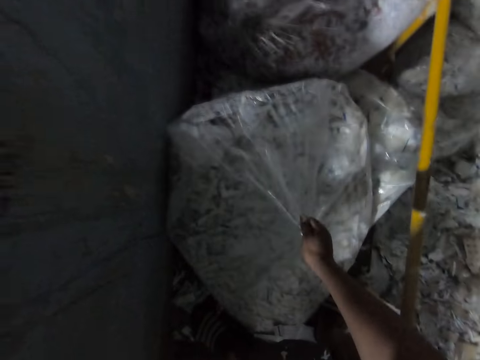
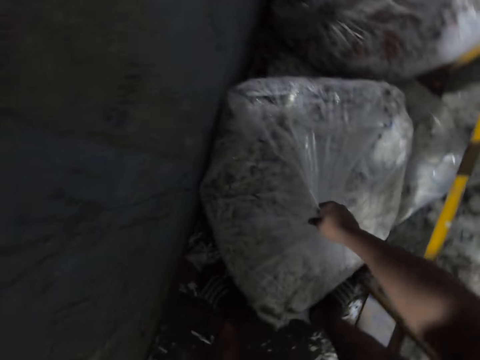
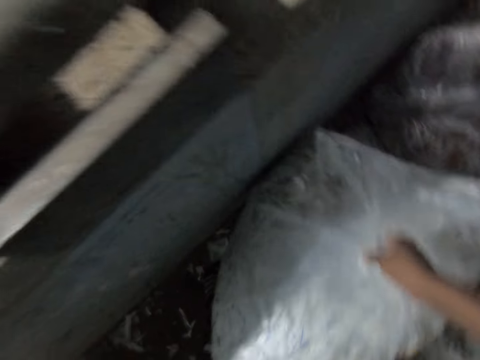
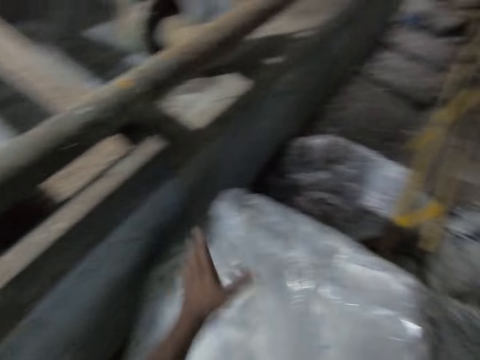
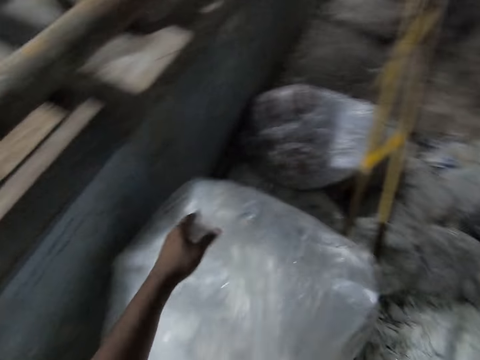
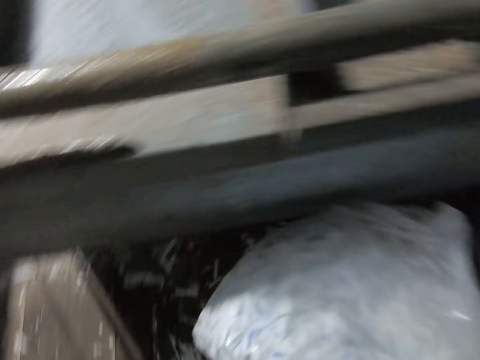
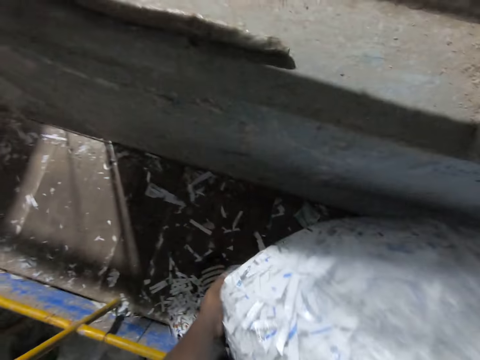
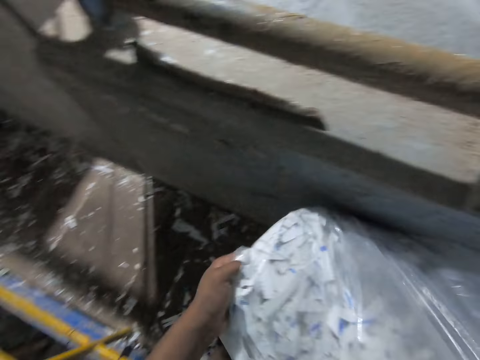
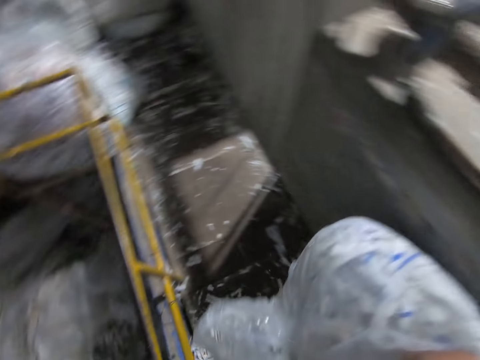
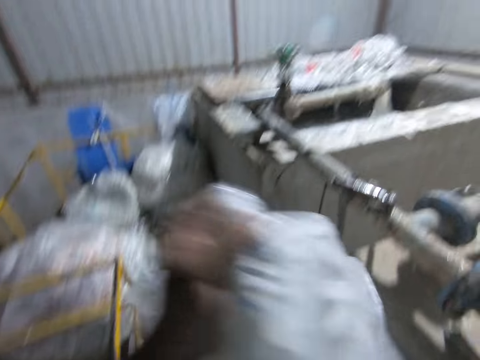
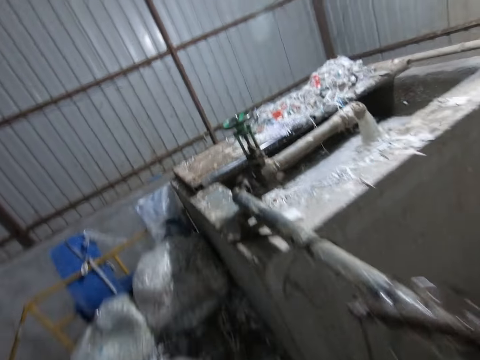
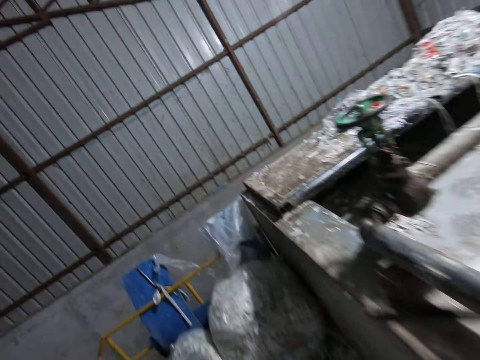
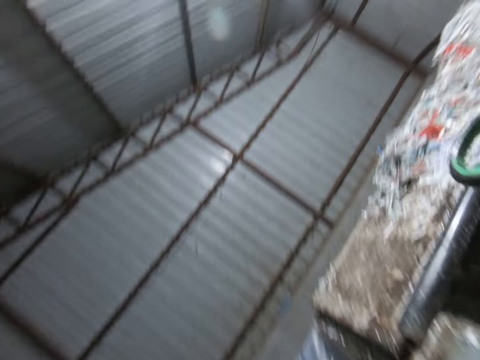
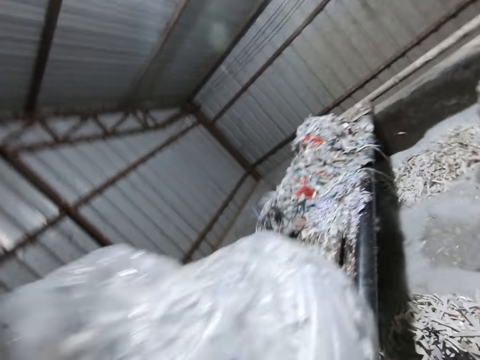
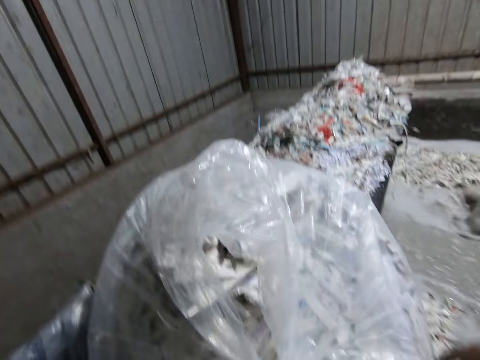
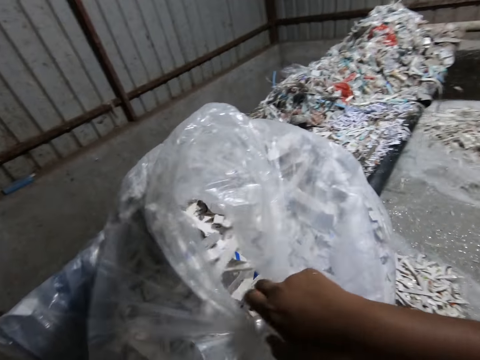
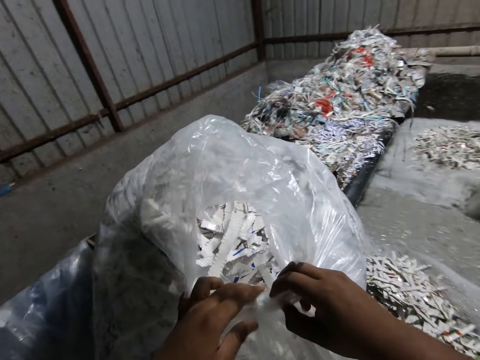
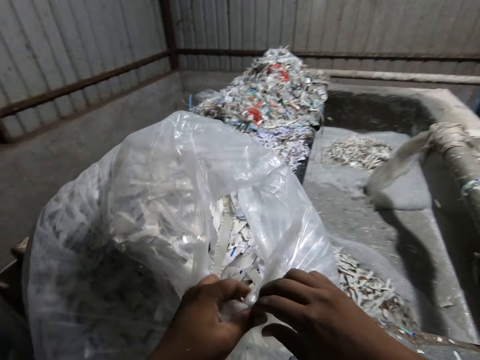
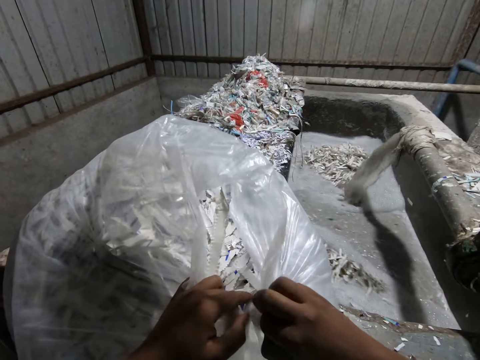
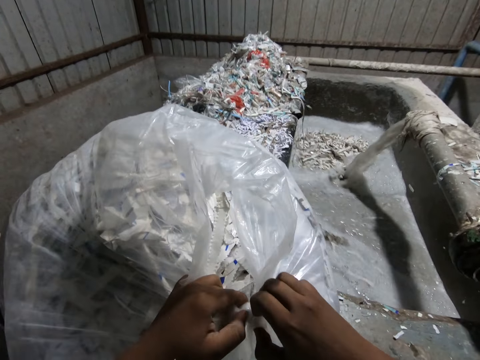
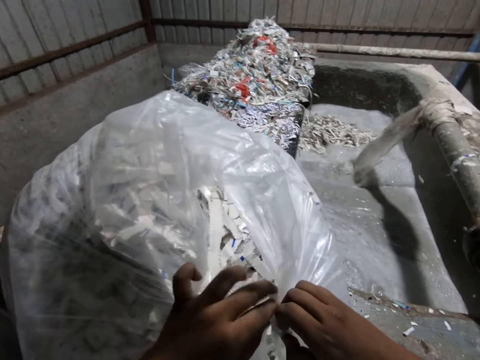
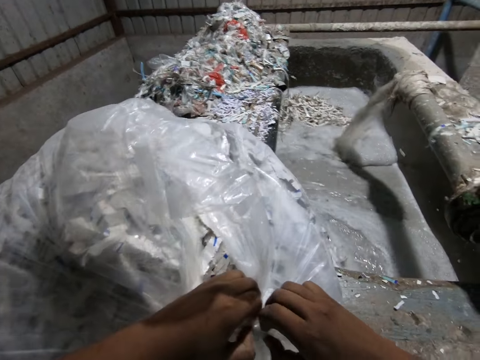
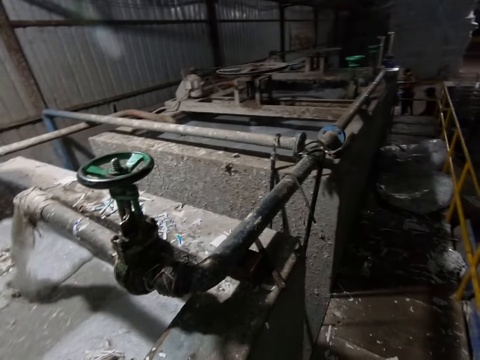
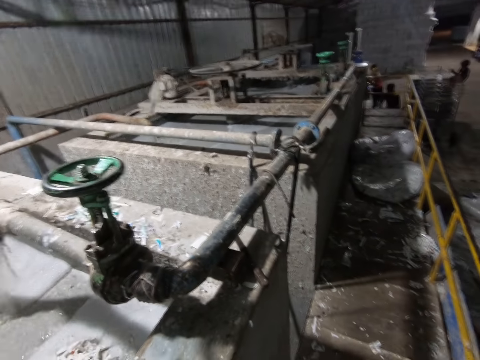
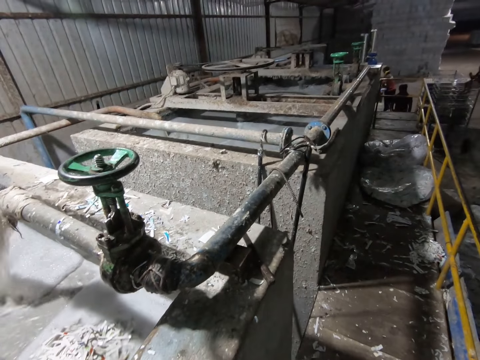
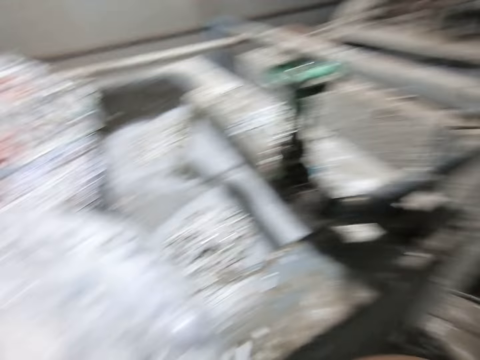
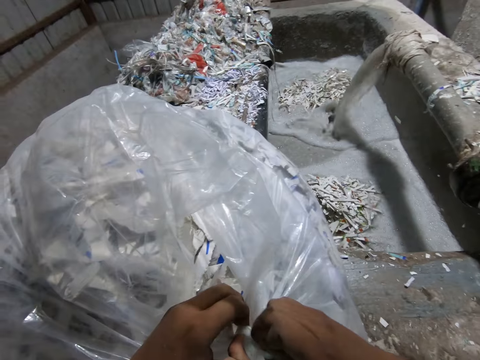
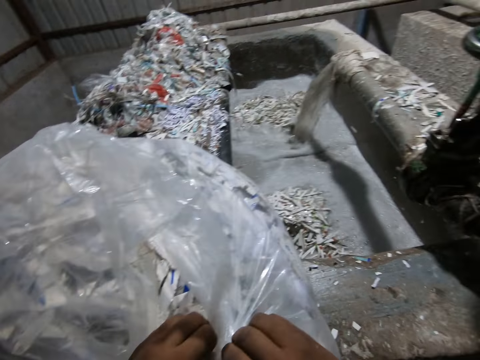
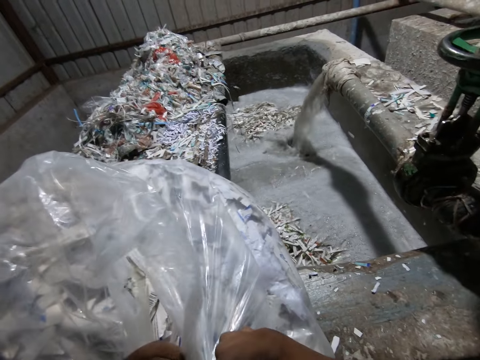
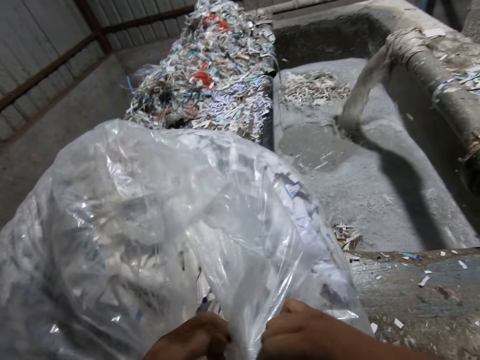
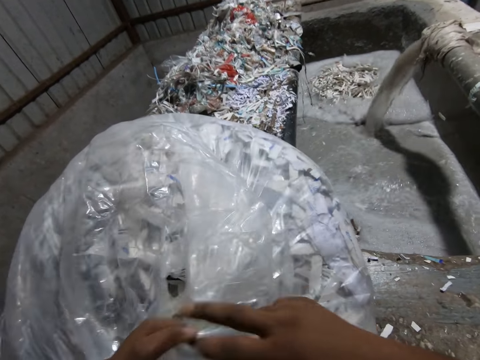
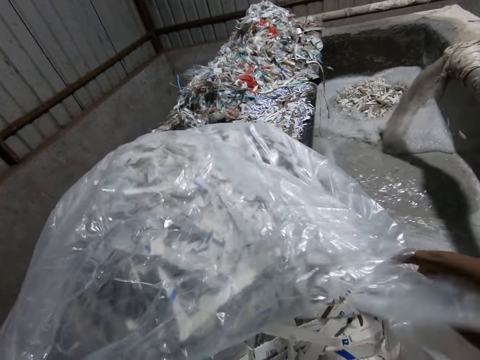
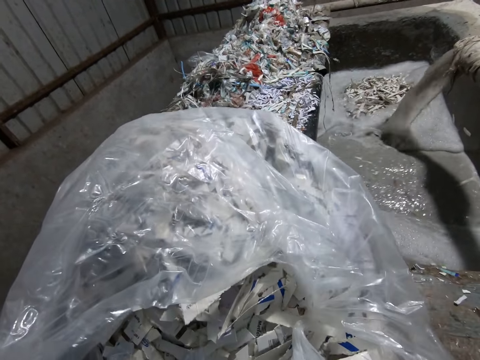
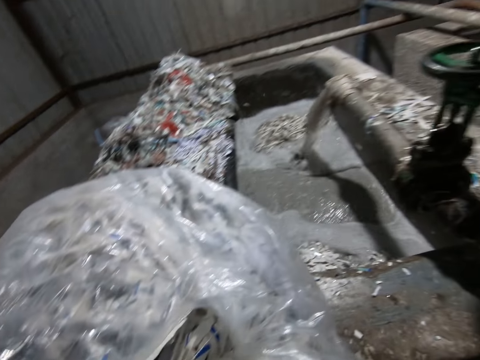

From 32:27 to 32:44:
The camera wearer picks up the polythene sack from the floor with his right hand. He touches the polythene sack in his right hand with his left hand. He carries the polythene sack with his hands. He walks from the polythene sack to the pulp pool. He drops the polythene sack on the pulp pool with his hands. He unties the polythene sack on the pulp pool with his hands. He looks around. He unties the polythene sack.

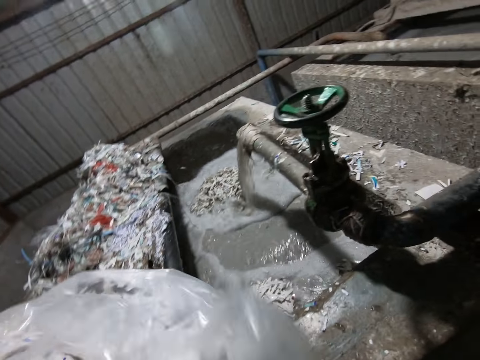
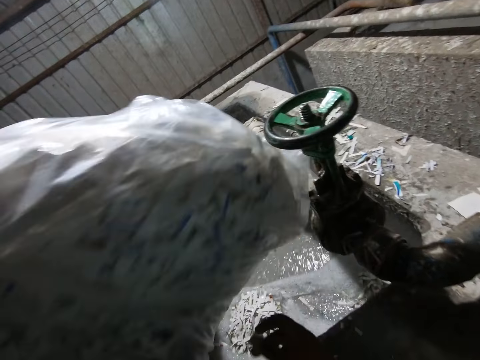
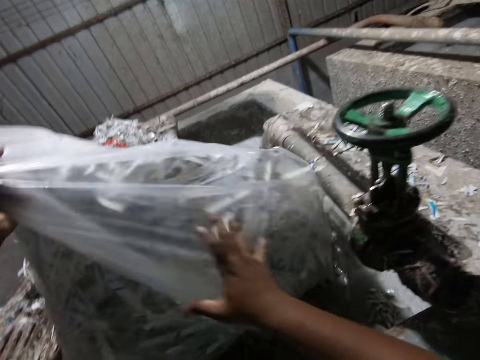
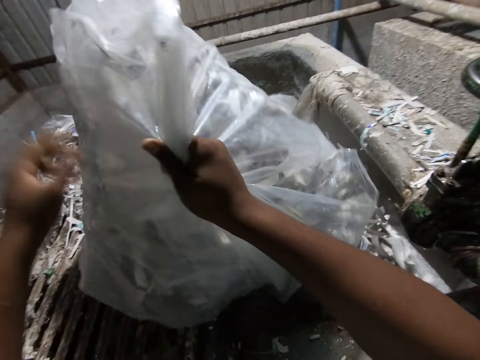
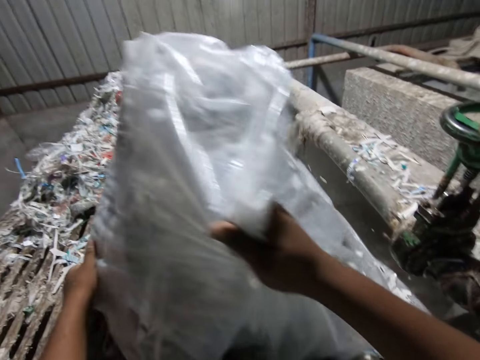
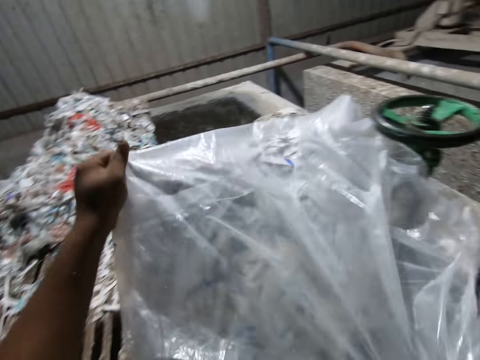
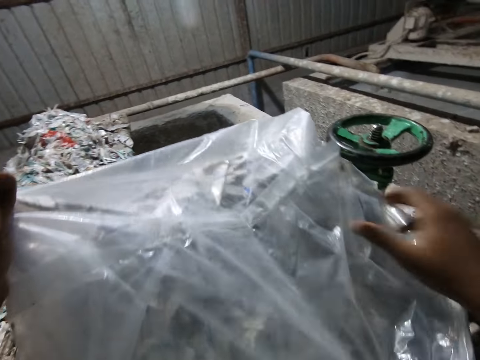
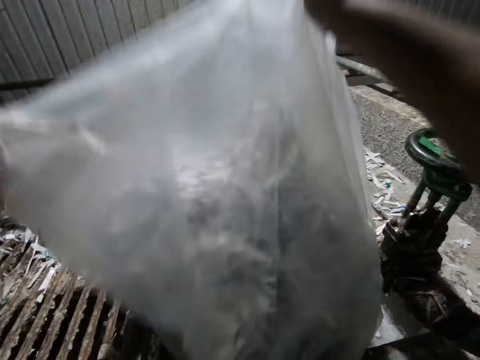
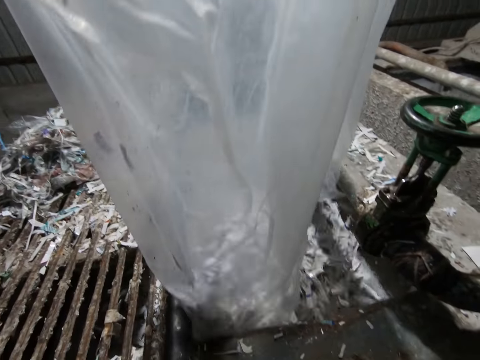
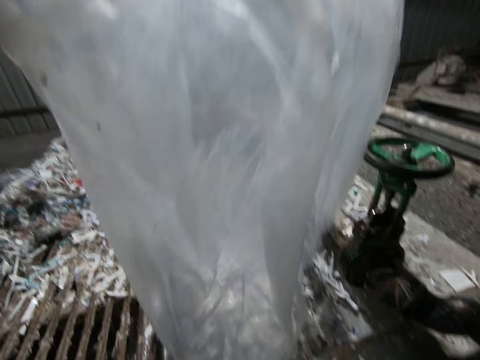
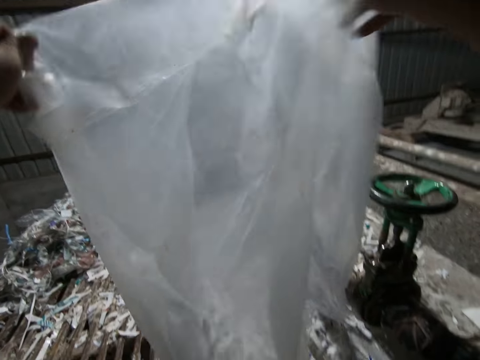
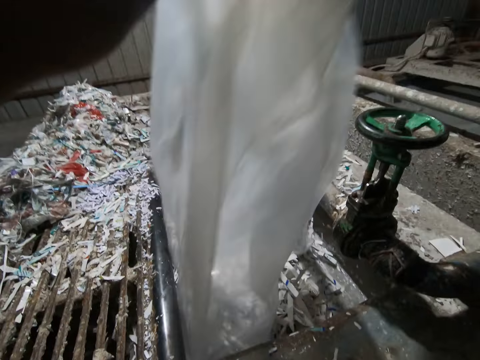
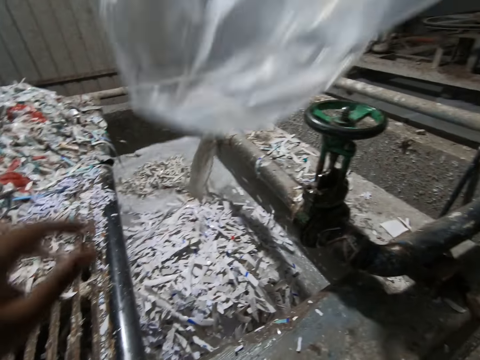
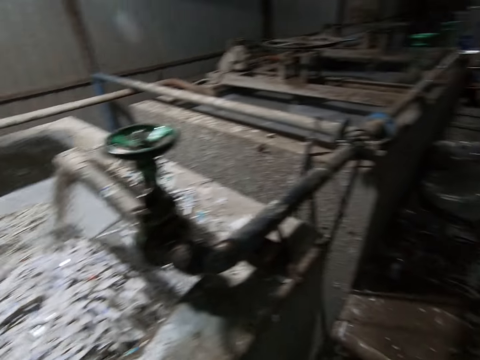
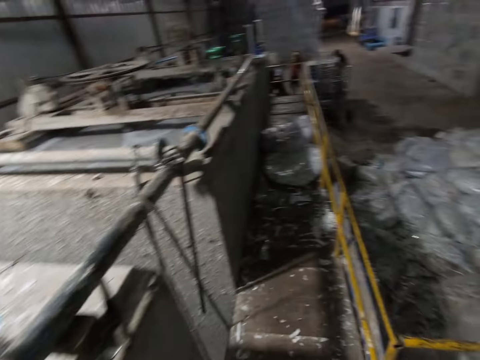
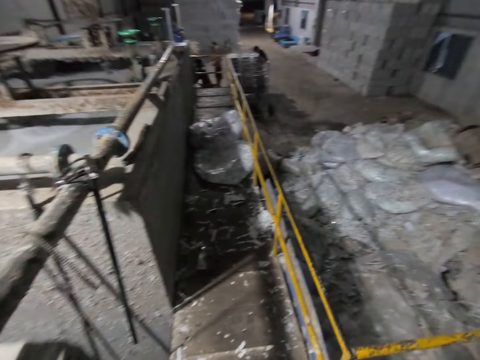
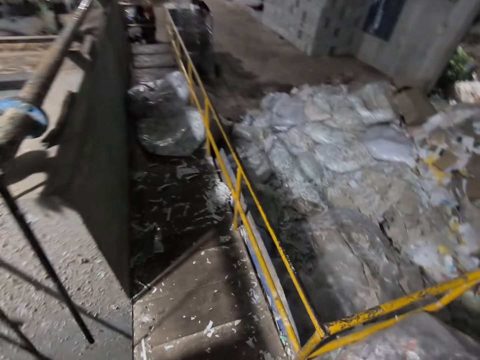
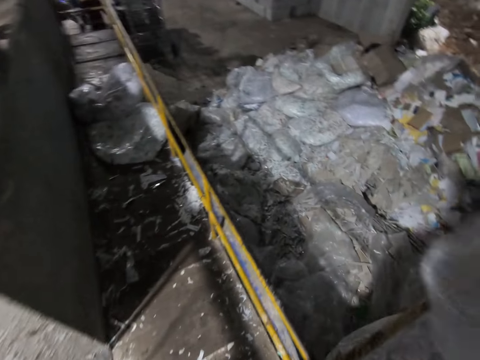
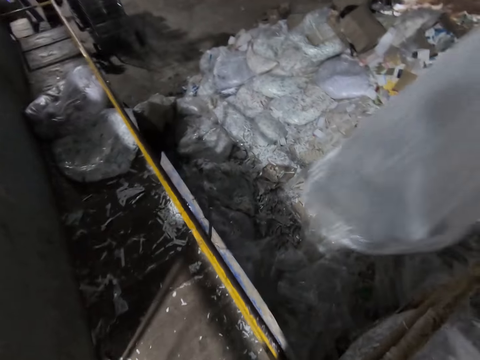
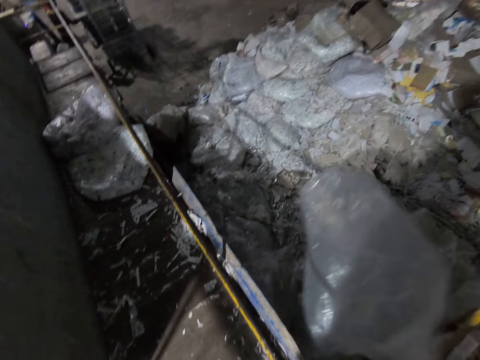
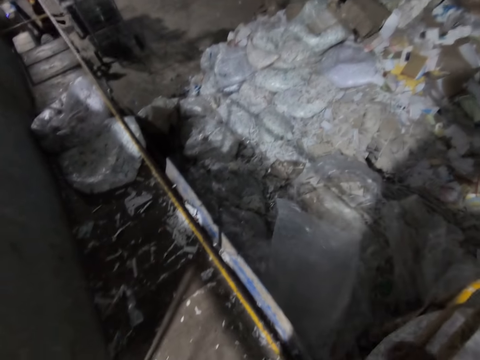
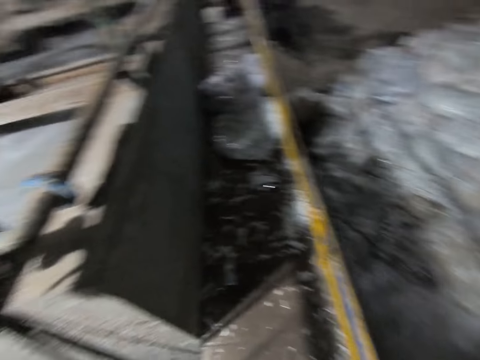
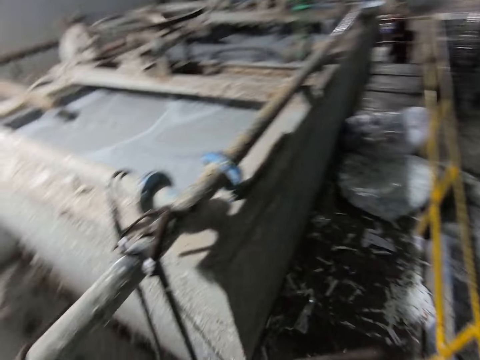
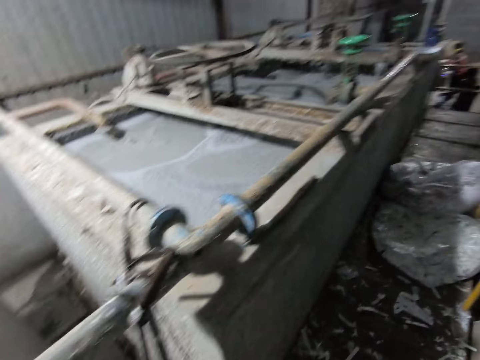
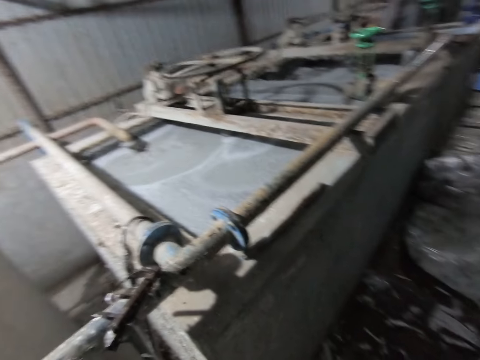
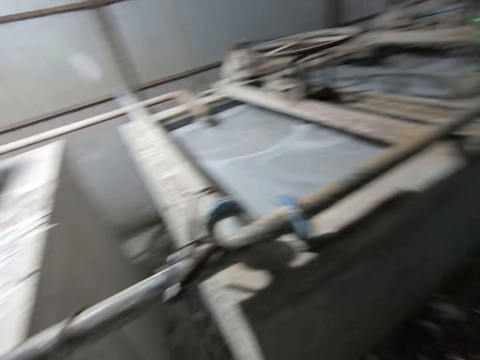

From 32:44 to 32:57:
The camera wearer empties the pieces of shredded paper in the polythene sack into the pulp pool with his hands. He throws the polythene sack on the floor with his right hand. He looks around.
